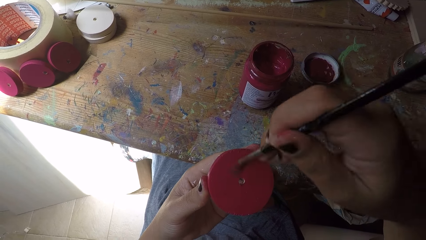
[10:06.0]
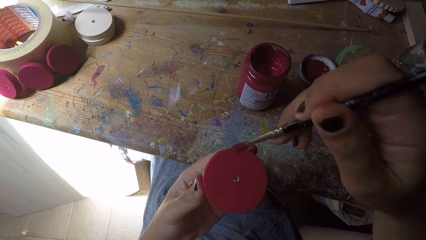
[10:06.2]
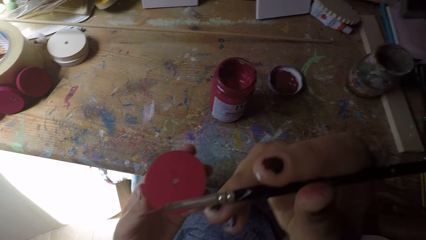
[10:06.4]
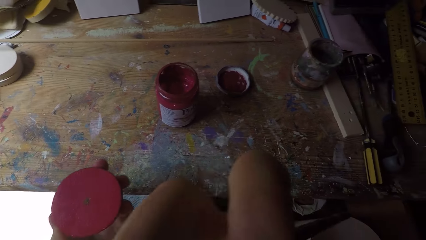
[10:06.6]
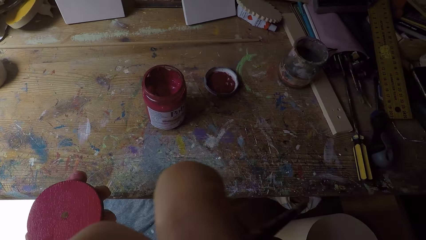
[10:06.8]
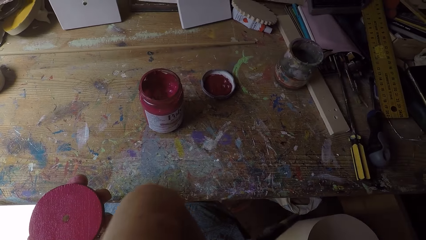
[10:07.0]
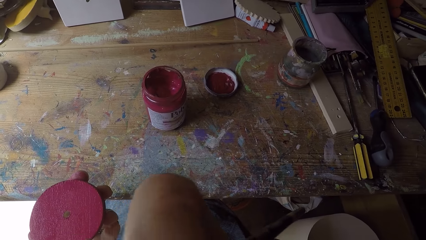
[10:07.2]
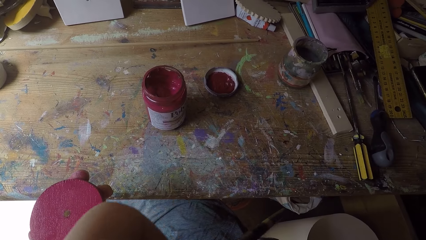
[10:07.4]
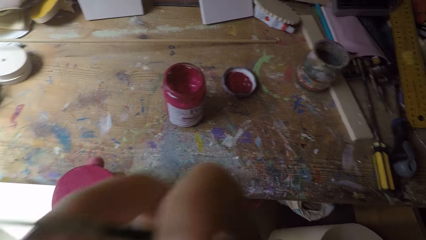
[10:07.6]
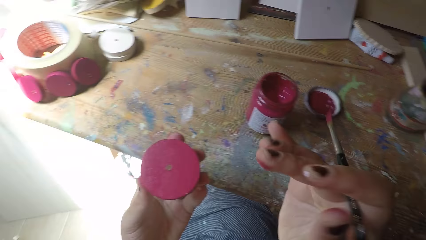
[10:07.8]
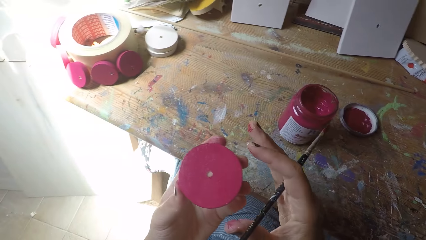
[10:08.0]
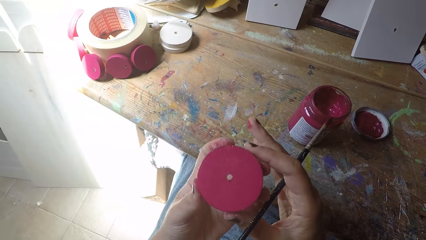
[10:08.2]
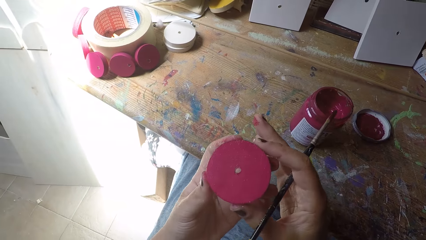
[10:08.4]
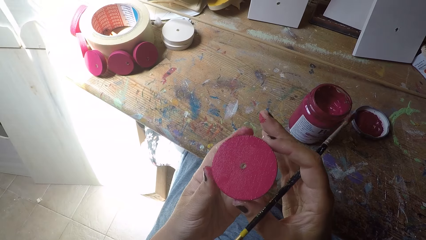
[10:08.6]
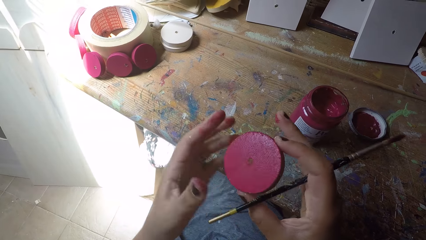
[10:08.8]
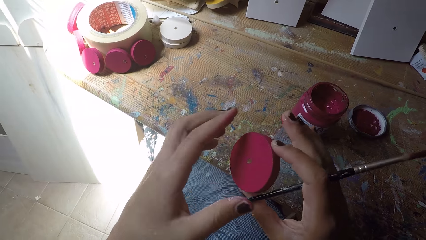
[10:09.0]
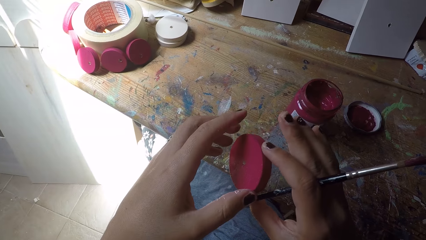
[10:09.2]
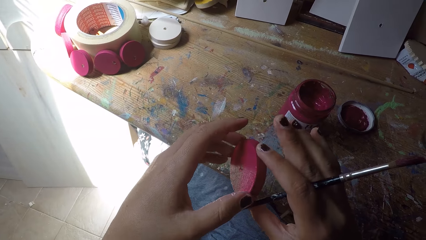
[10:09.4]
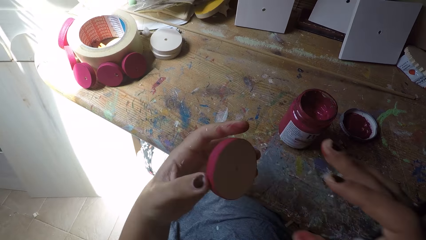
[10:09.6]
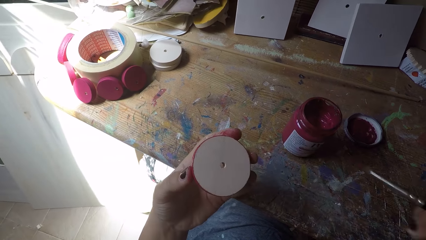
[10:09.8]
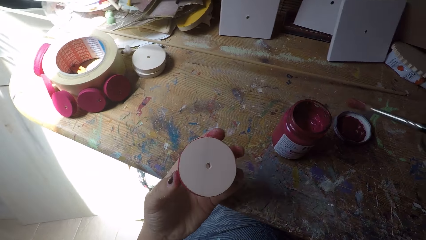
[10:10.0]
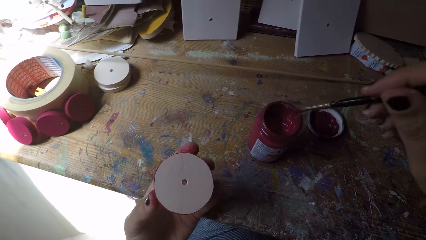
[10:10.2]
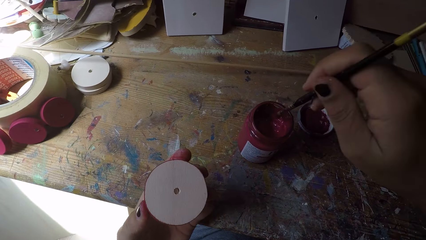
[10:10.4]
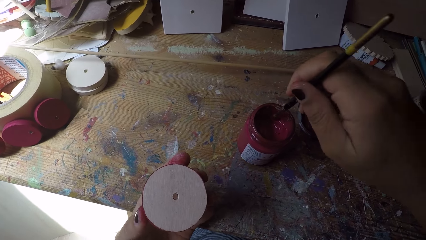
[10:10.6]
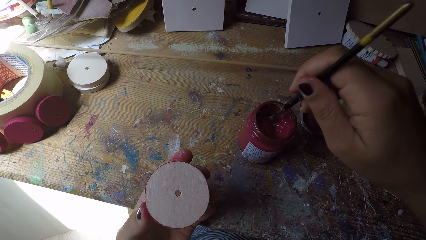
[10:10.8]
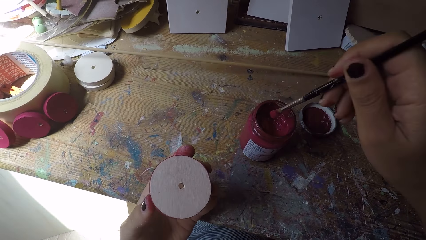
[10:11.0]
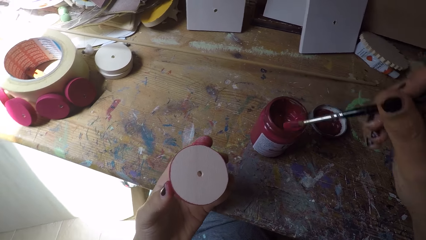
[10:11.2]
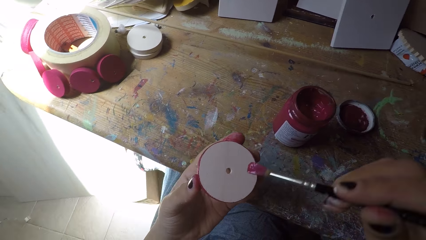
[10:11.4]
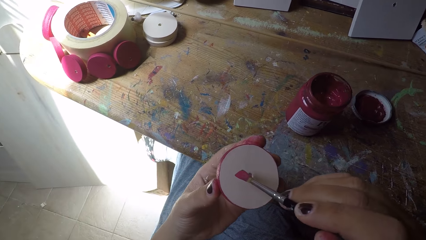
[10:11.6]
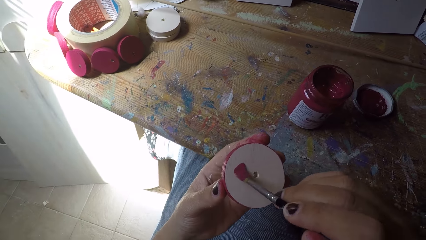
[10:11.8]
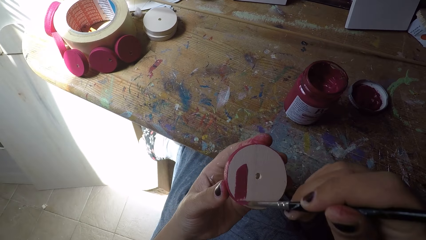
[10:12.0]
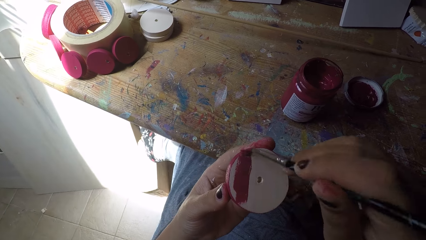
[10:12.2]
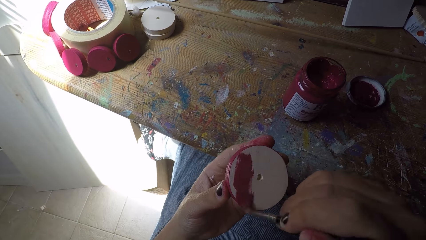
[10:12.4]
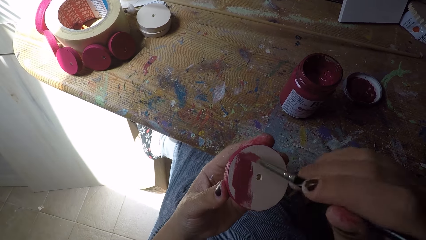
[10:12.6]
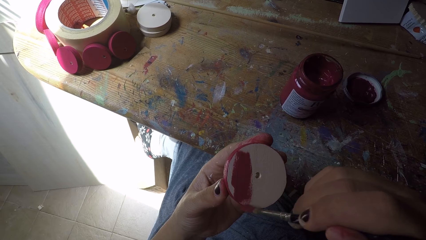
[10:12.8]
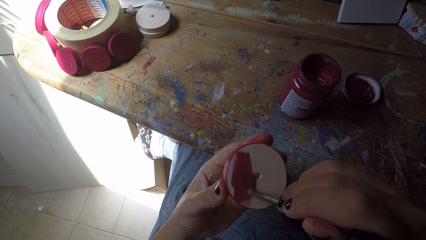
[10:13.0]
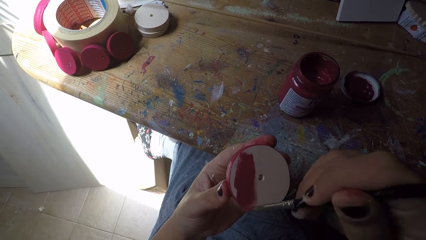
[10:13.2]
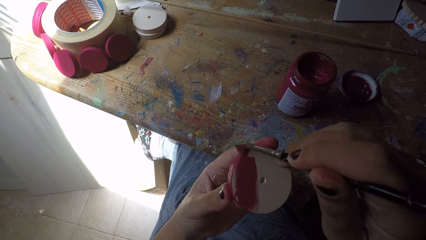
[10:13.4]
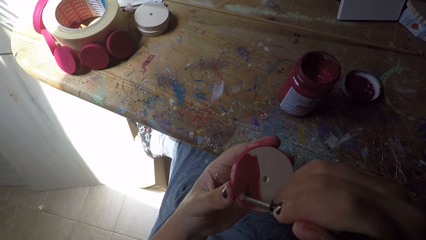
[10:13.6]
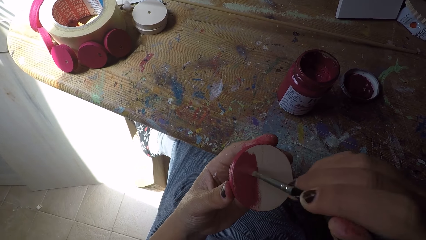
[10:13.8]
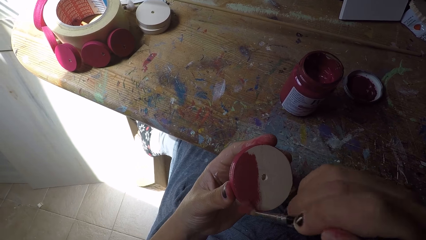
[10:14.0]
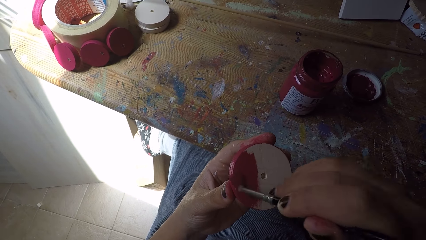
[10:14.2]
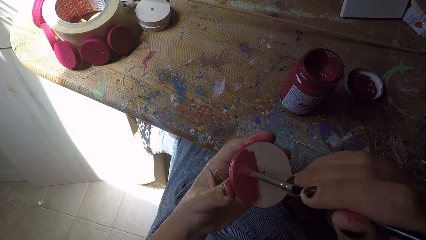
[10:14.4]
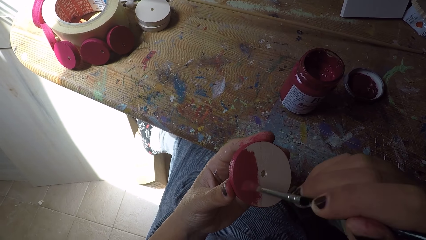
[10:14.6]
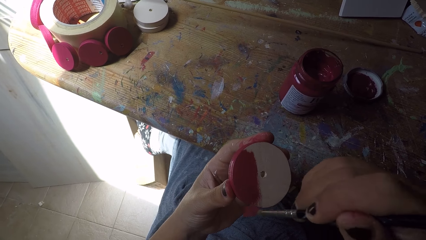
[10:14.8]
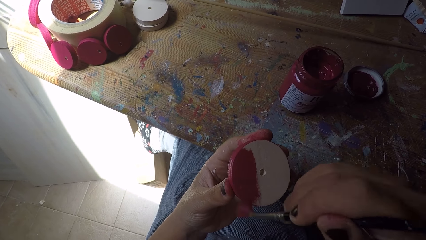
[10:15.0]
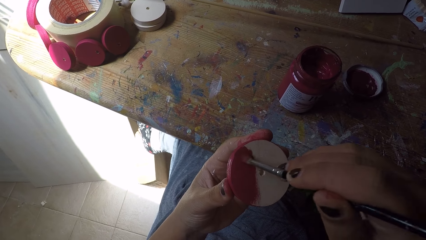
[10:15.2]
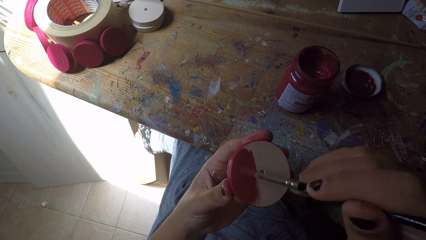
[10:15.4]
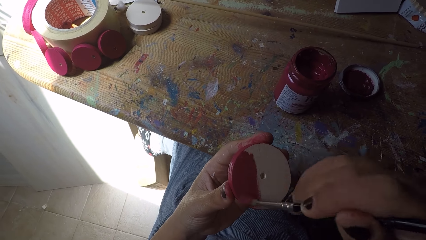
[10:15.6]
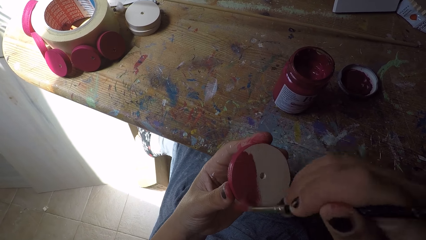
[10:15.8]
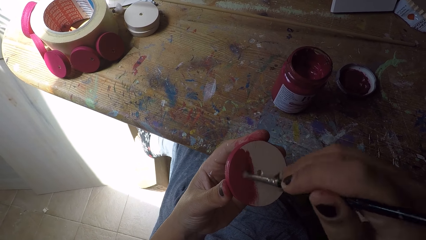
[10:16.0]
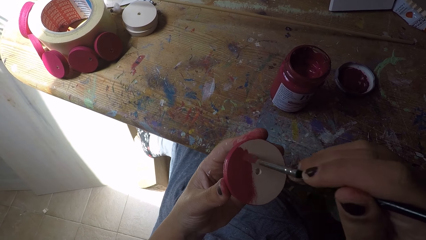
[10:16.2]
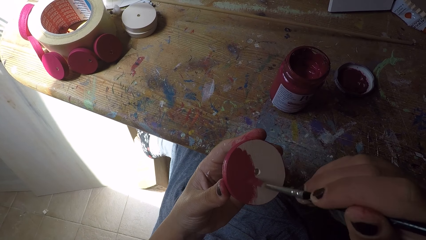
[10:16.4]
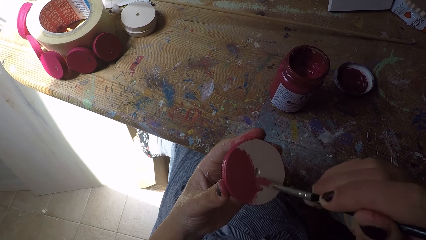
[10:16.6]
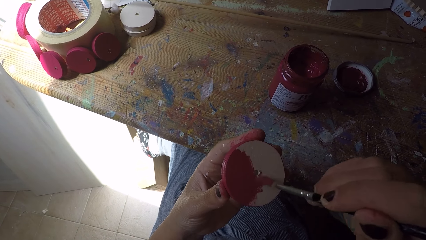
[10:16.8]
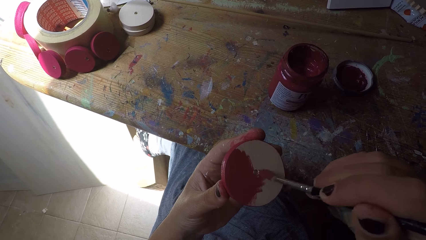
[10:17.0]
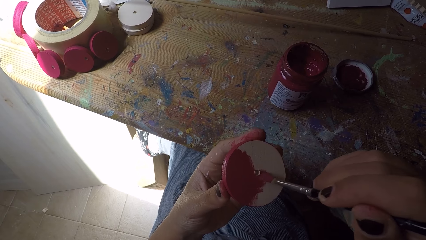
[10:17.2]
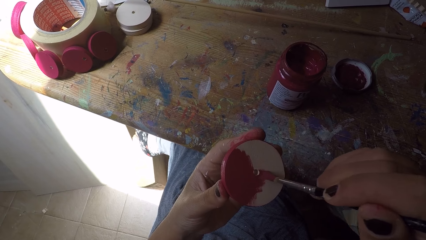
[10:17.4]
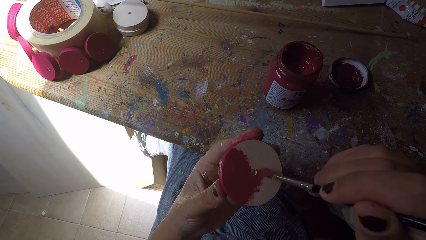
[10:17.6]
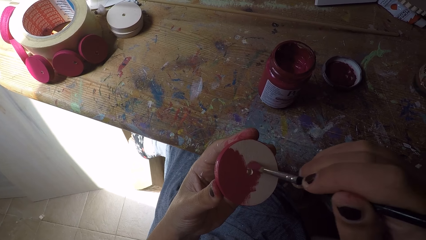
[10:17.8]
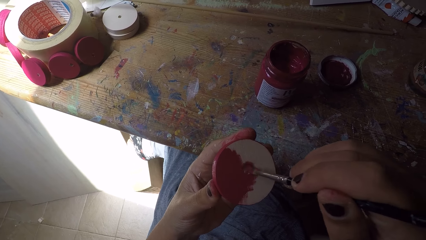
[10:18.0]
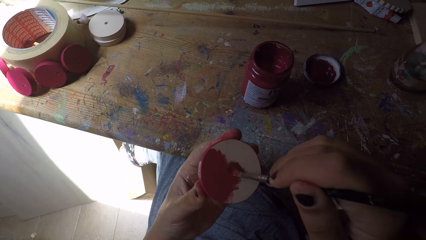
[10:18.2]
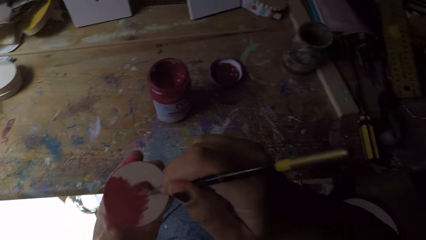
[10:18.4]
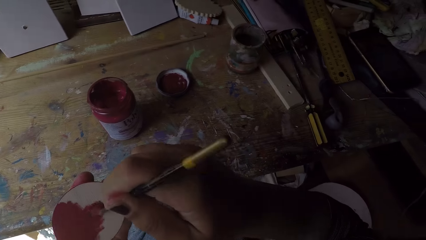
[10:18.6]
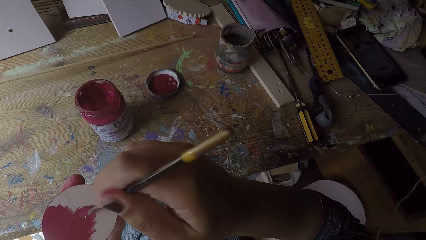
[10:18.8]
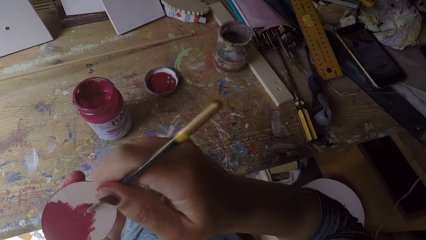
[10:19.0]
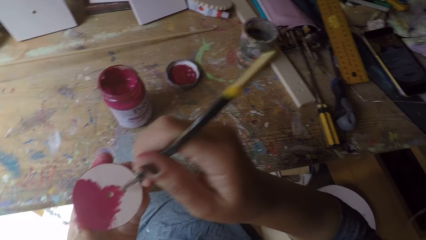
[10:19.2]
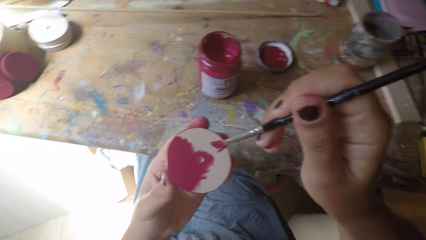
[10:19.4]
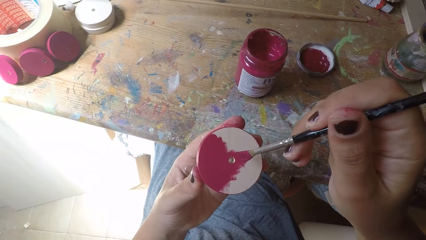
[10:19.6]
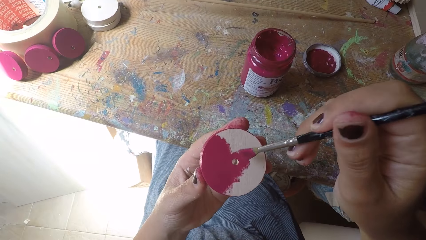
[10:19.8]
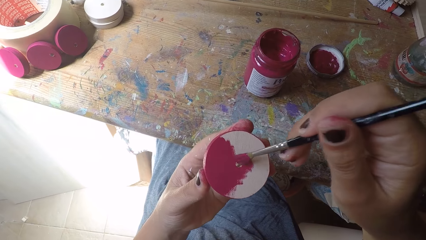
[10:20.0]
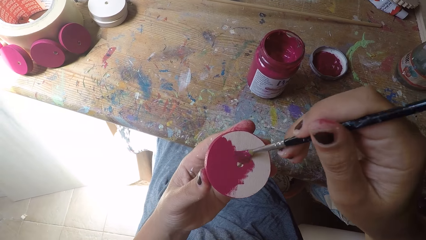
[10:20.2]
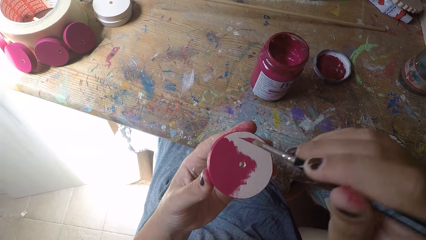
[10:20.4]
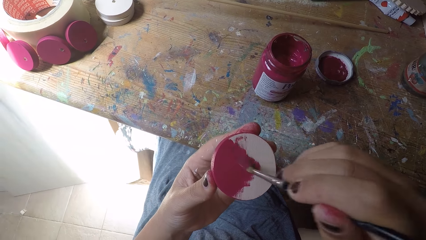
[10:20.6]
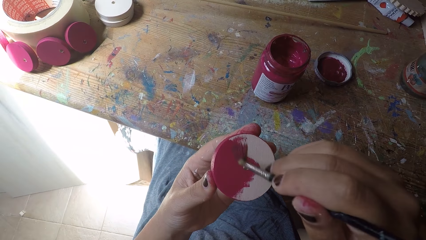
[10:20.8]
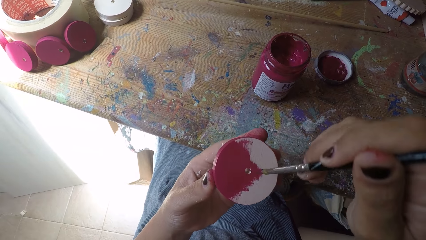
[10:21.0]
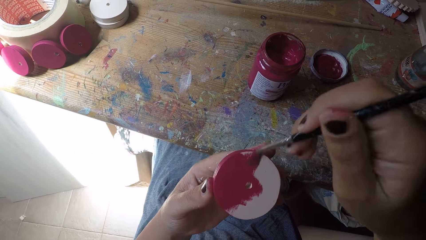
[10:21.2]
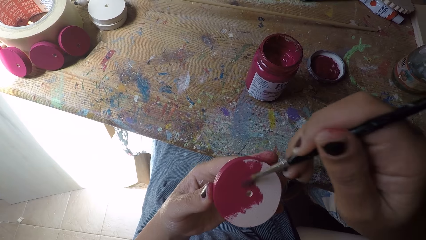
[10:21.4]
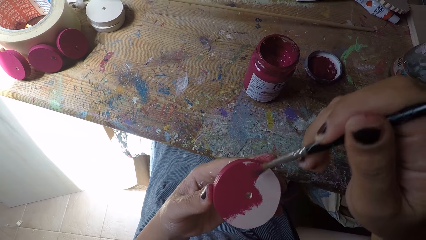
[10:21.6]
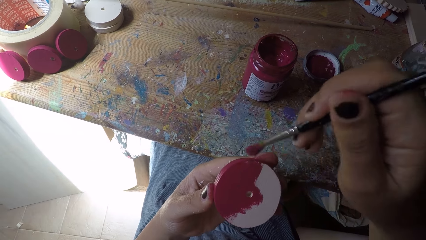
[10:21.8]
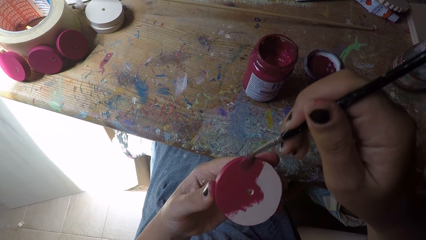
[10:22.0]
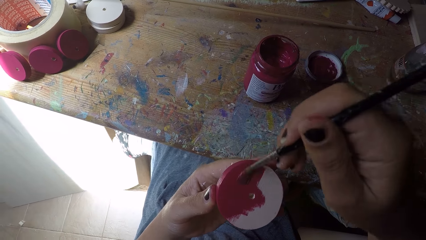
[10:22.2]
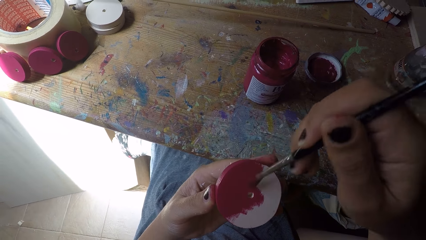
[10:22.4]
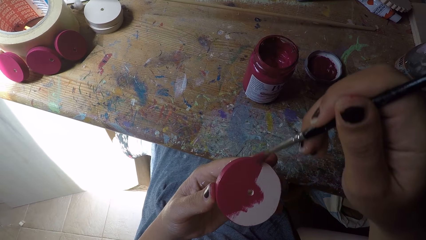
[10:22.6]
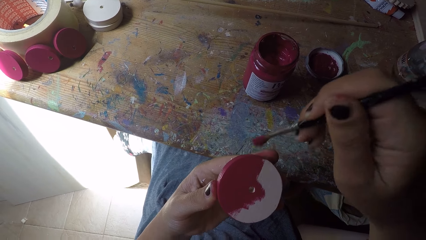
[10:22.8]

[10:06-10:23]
The camera wearer touches her face with her right hand. She turns over the wood ornament or wood circle piece with both hands. She scoops paint from the paint can with the paint brush in her right hand. She paints the wood ornament with the paint brush in her right hand. She paints the wood circle piece using the paint brush and looks towards the workbench. She paints the wood circle piece using the paint brush and looks towards the wood circle piece.
